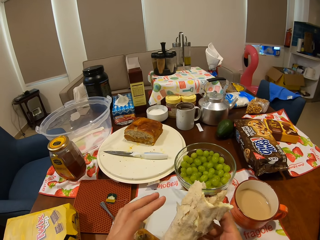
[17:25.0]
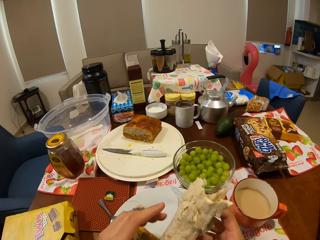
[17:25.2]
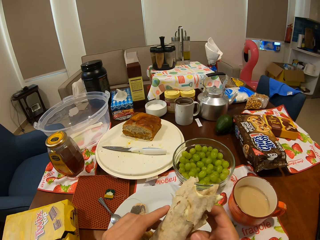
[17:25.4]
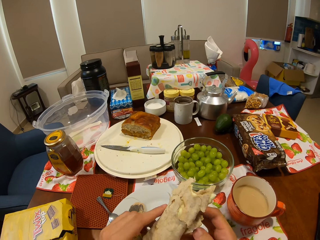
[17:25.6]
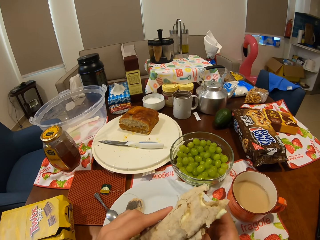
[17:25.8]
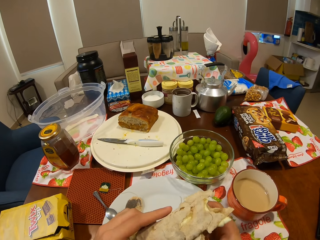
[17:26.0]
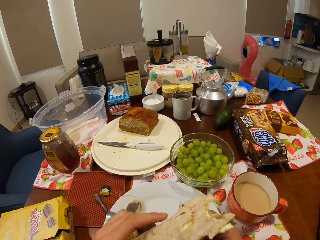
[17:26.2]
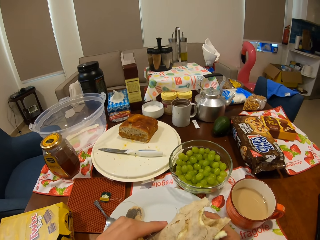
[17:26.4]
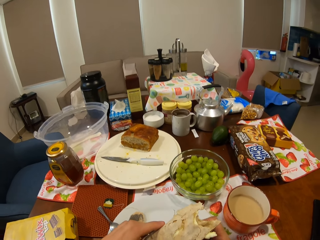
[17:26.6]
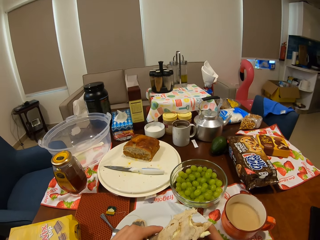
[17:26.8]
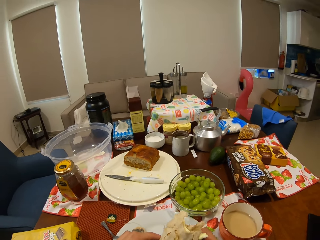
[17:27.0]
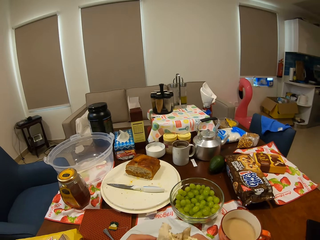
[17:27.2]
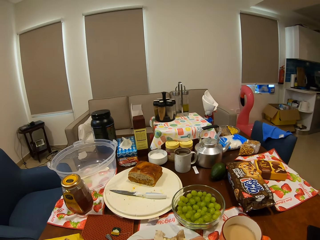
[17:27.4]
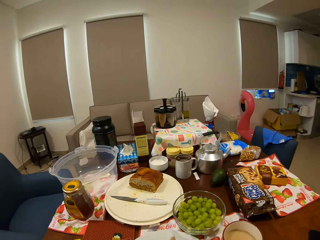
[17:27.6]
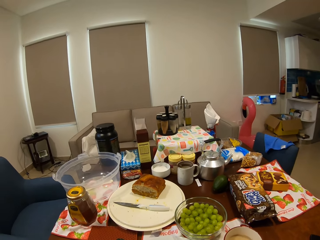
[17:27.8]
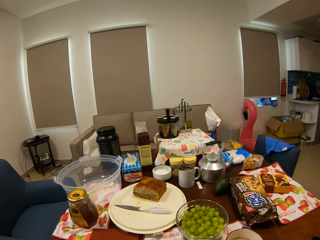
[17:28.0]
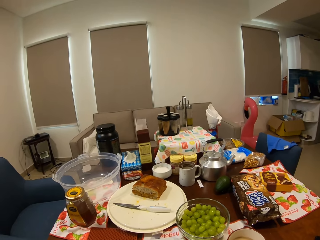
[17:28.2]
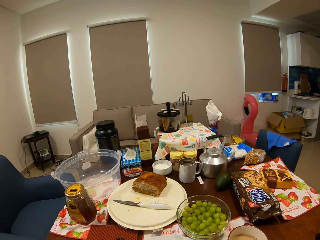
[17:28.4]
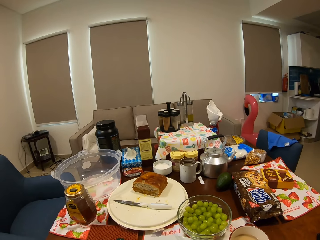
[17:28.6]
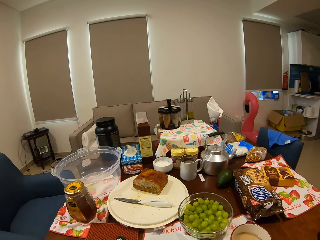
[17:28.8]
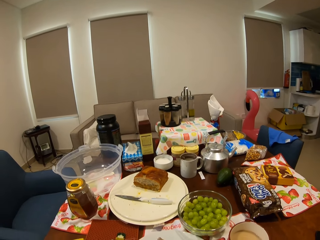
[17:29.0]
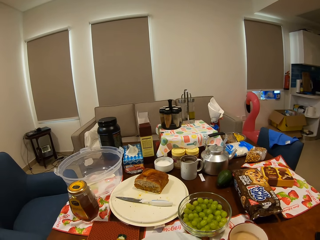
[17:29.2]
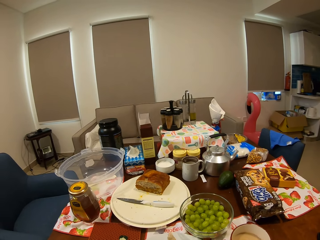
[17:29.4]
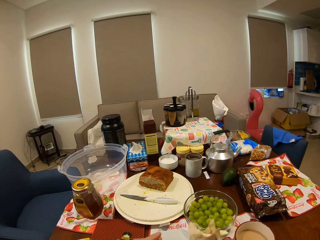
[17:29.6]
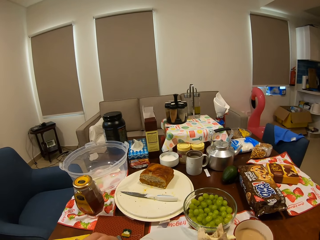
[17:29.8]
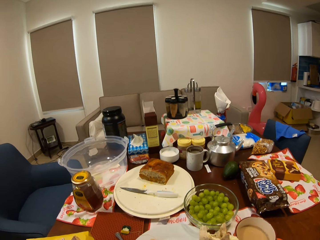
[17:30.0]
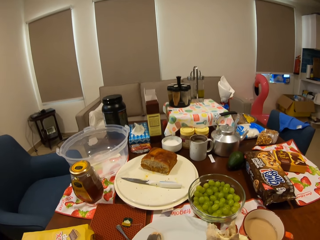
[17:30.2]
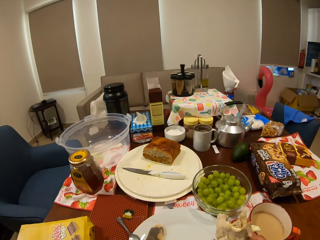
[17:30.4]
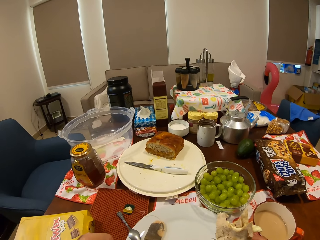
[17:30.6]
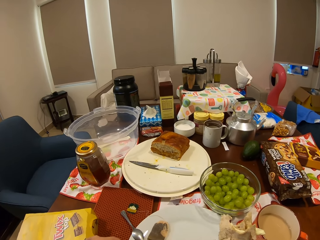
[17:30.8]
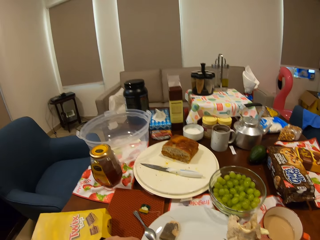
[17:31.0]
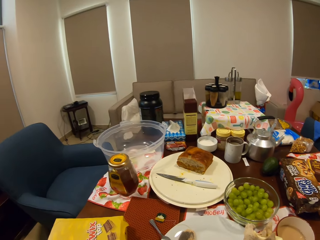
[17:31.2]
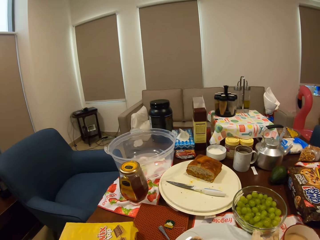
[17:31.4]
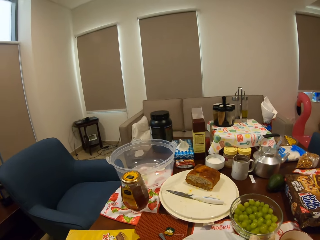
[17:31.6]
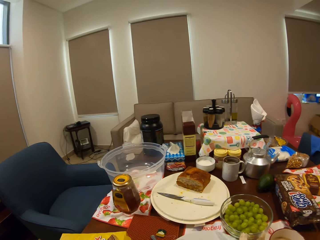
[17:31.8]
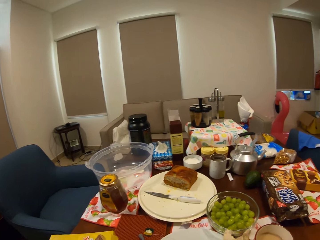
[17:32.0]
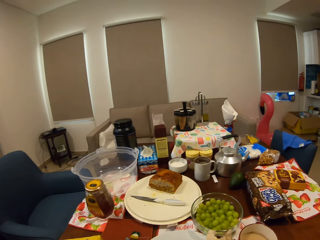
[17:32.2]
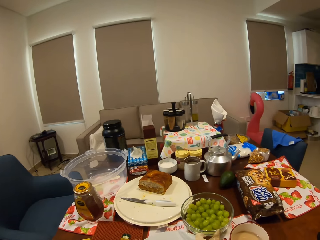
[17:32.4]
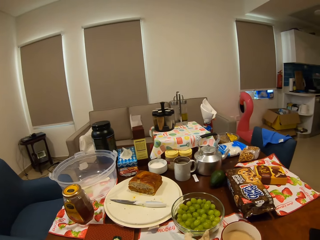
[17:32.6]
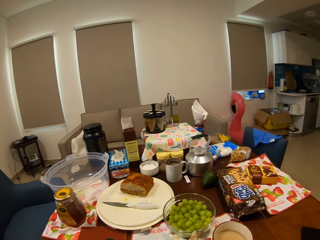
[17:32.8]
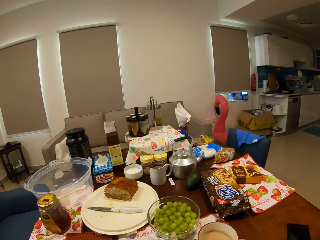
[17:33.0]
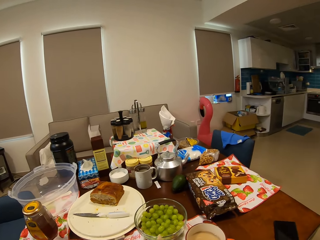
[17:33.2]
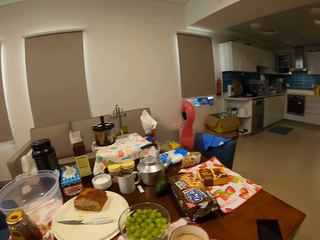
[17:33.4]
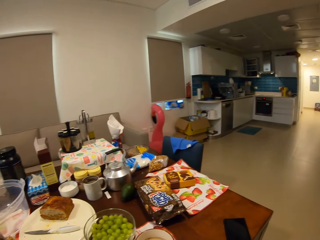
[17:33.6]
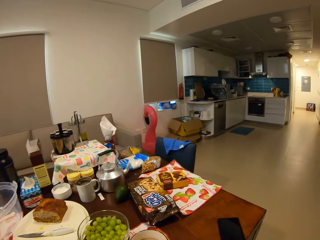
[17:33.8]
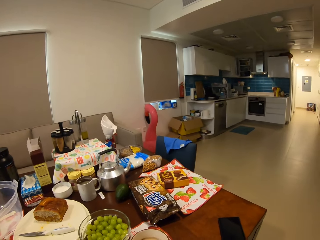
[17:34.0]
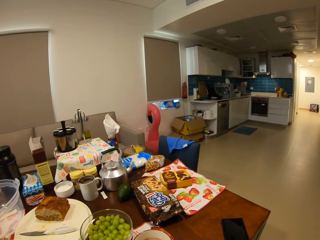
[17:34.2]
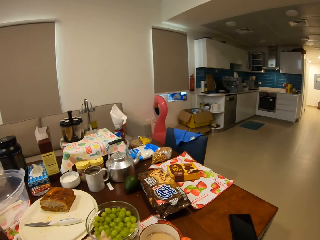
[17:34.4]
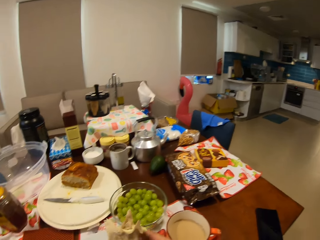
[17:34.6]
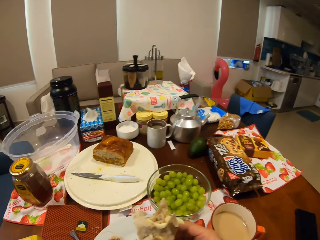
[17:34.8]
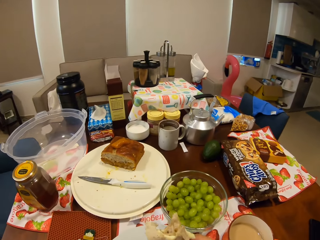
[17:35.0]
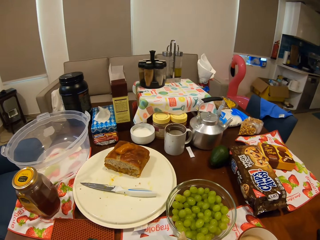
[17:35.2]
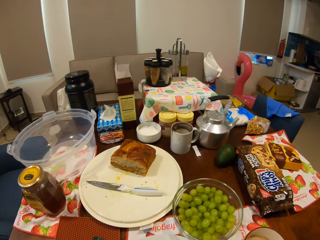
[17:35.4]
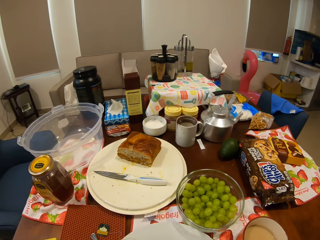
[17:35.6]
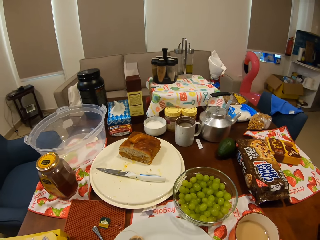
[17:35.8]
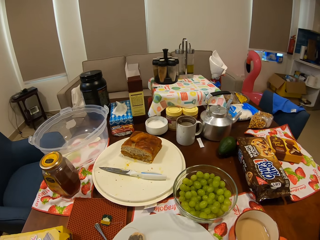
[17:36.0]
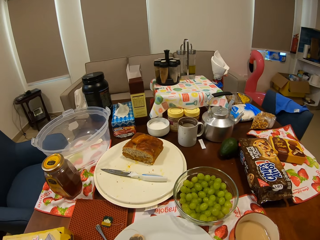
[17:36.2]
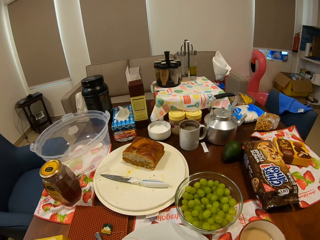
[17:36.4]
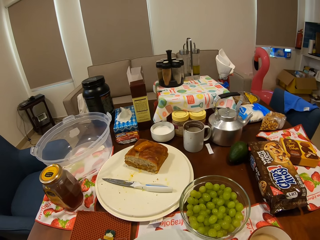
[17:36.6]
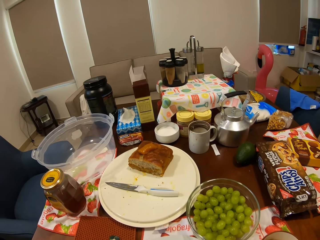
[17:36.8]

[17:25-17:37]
The camera wearer holds a flatbread roll in his hands. He eats food on the dining table. He stares around the house.

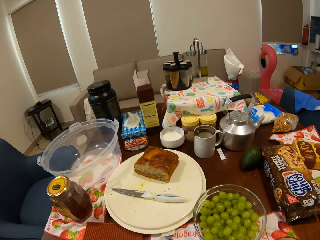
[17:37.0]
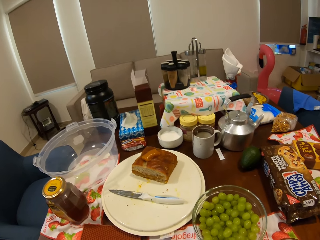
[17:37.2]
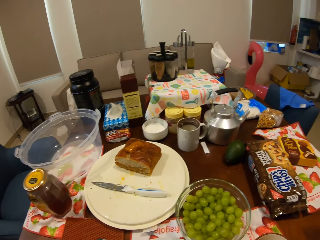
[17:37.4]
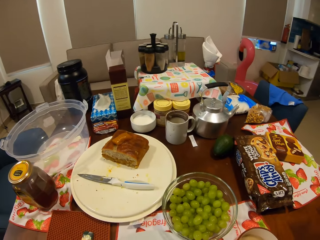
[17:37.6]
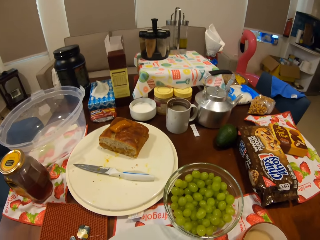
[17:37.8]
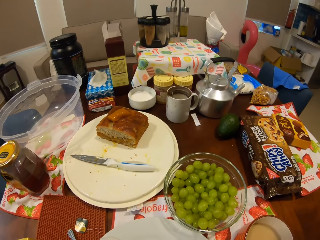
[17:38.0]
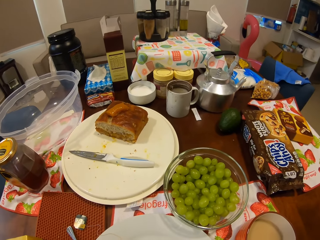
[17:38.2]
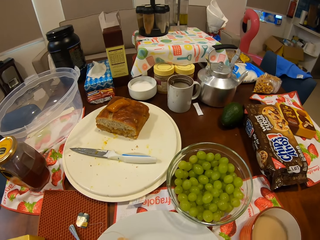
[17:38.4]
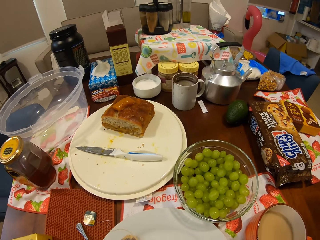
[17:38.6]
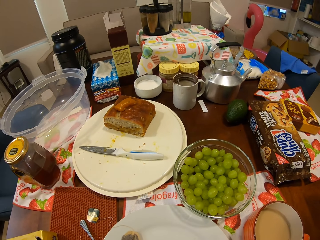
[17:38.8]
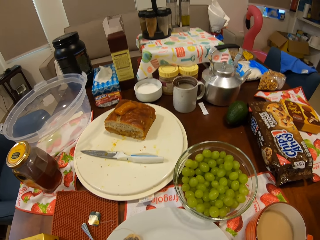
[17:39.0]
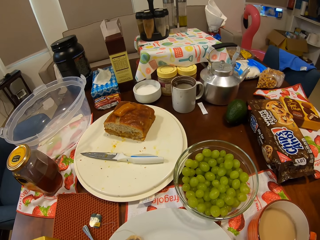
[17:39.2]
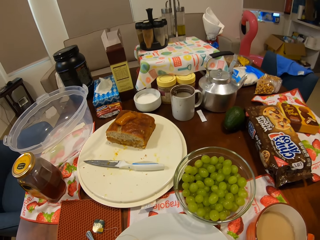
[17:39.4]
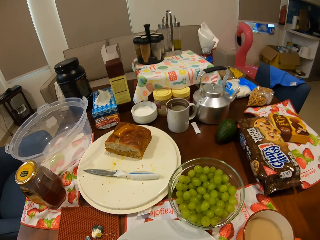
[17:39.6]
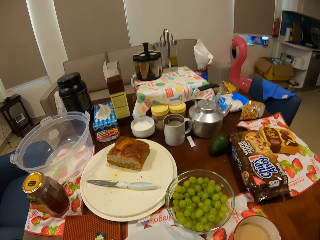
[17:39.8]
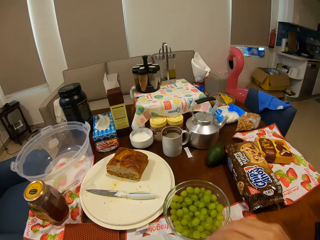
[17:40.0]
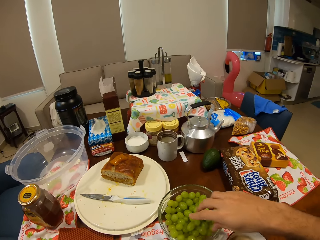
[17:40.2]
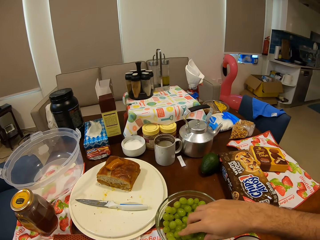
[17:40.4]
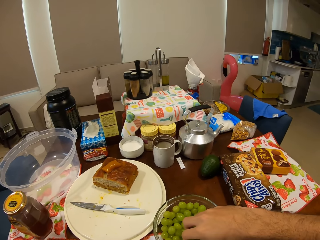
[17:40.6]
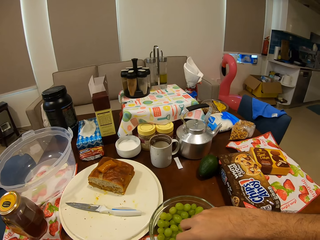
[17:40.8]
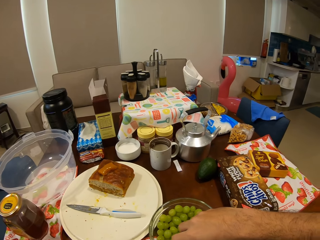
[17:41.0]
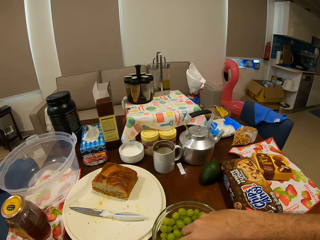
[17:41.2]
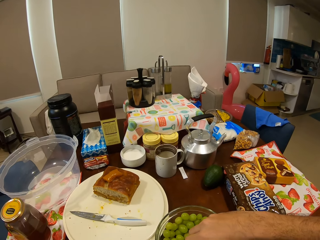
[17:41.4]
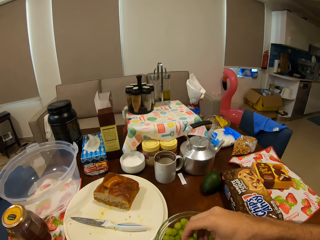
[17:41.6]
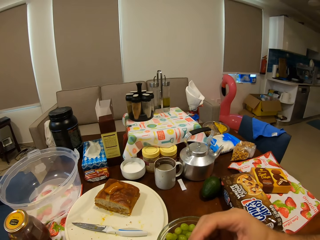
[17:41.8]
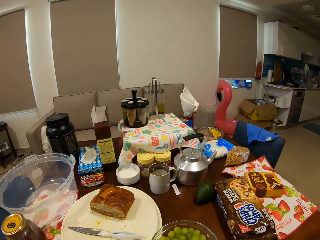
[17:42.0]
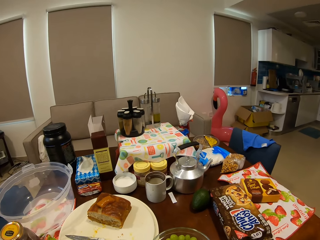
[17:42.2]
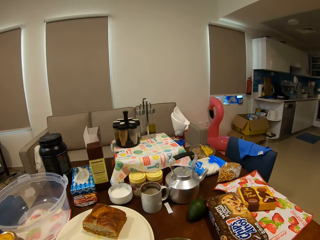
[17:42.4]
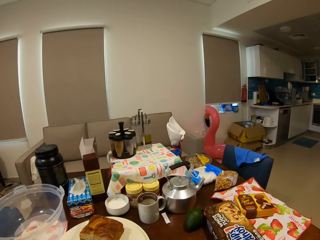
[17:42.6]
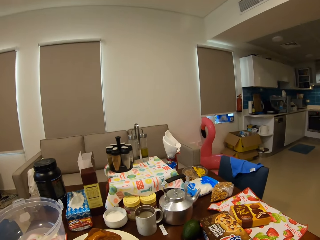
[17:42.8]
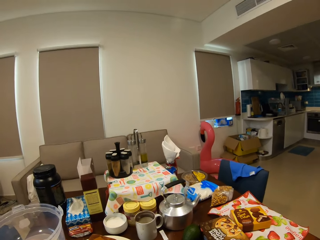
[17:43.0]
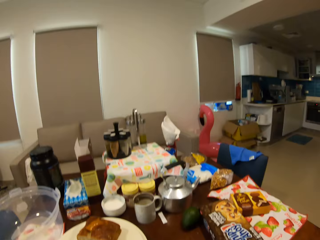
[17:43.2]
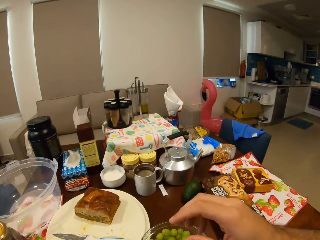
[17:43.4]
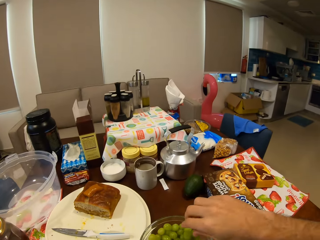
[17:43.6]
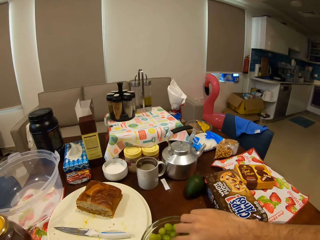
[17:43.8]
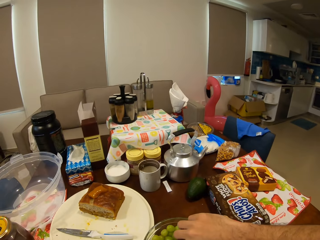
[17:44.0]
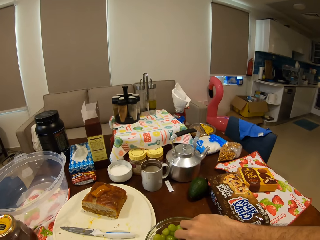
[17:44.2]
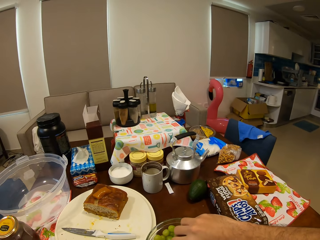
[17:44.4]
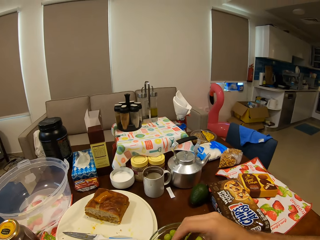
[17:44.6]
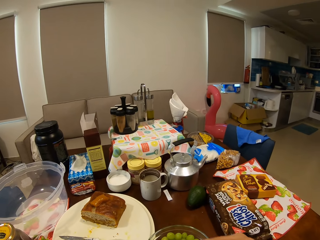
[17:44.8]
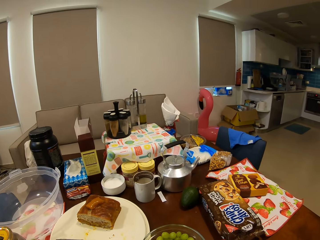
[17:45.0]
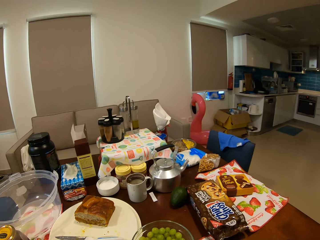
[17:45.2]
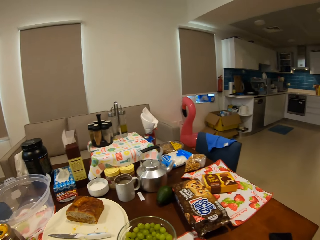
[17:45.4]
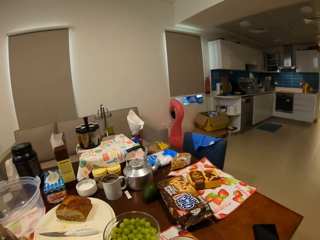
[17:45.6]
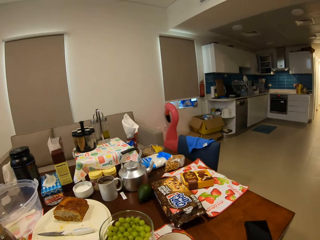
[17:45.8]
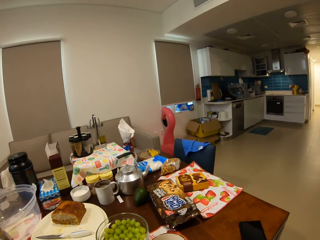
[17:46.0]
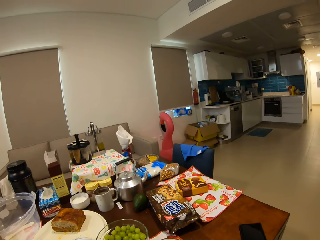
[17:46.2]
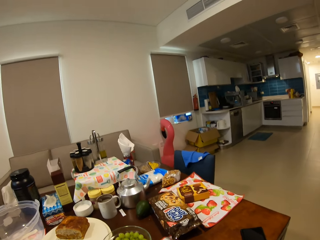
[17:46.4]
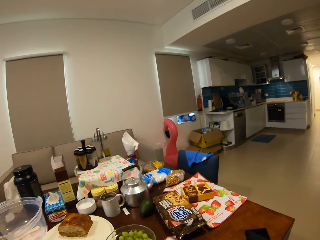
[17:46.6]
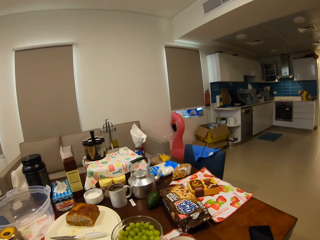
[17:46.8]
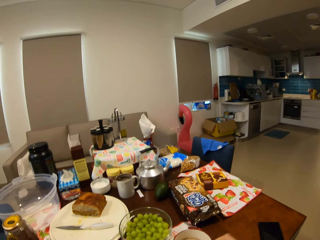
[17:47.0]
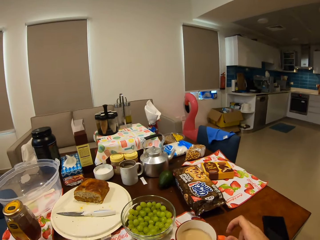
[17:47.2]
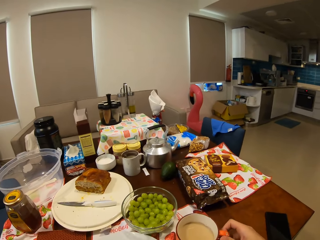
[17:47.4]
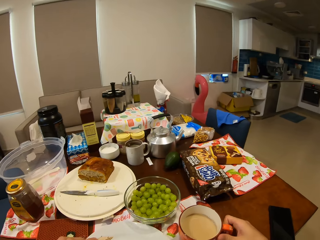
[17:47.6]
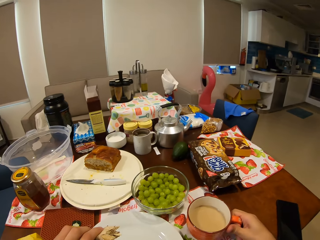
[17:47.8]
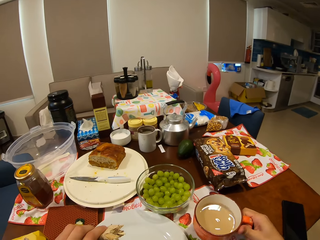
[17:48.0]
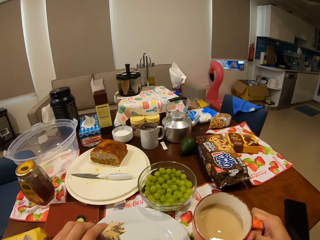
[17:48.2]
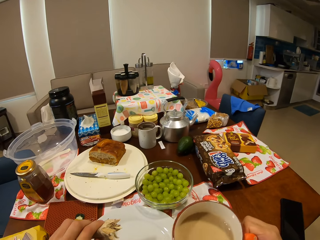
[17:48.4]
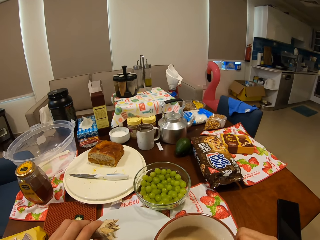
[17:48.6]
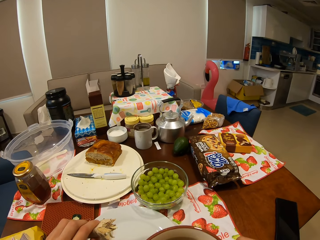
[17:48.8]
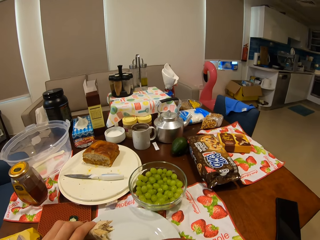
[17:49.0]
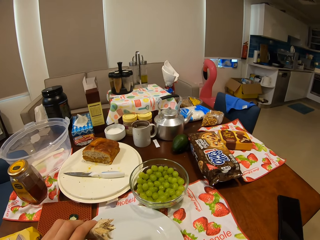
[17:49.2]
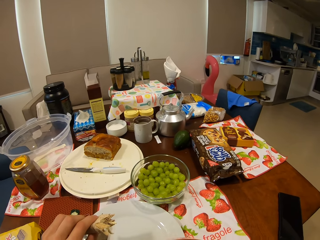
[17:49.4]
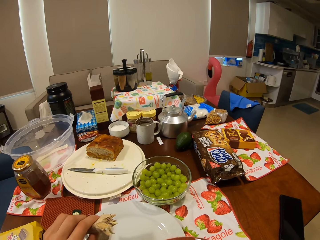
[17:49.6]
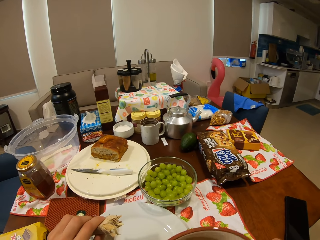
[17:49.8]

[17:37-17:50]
The camera wearer picks up grapes or fruits from a bowl of grapes with his right hand. He stares around the house. He picks the fruits from the bowl. He picks up the cup of tea from the dining table with his right hand. He drinks the tea on the dining table.
